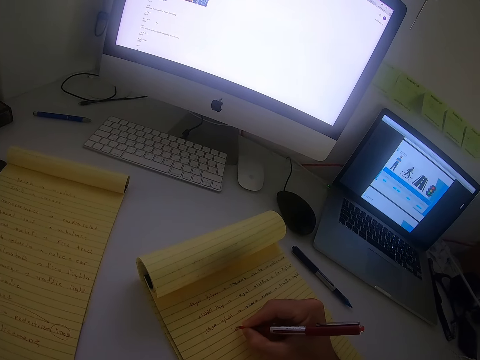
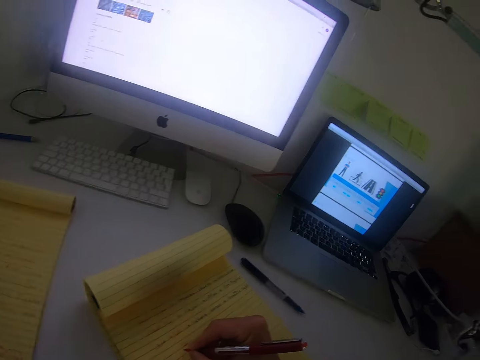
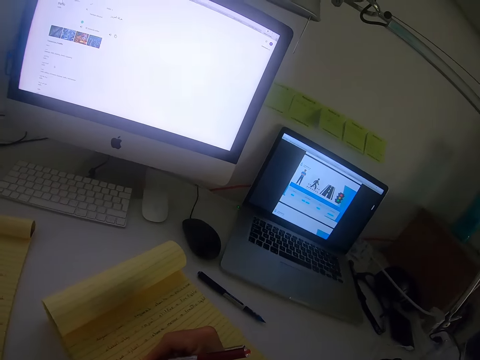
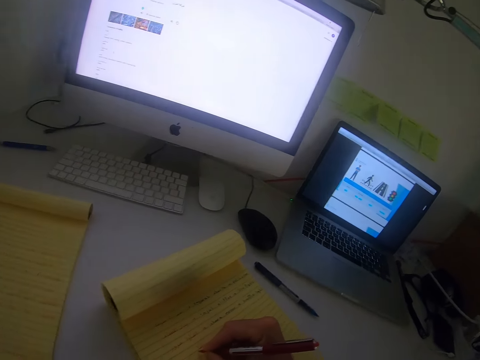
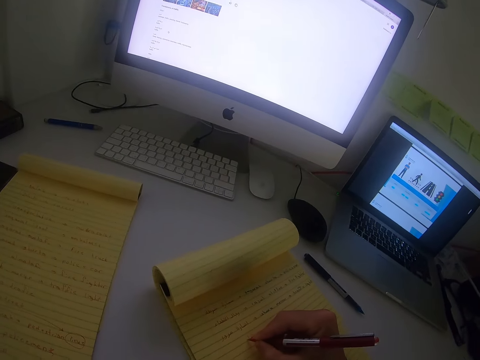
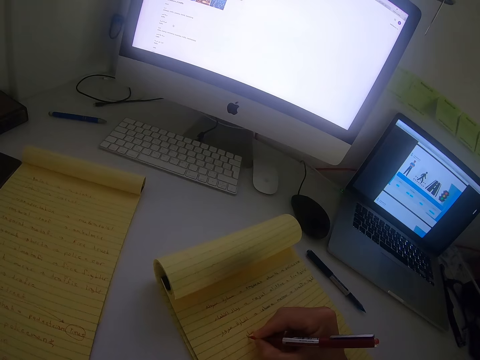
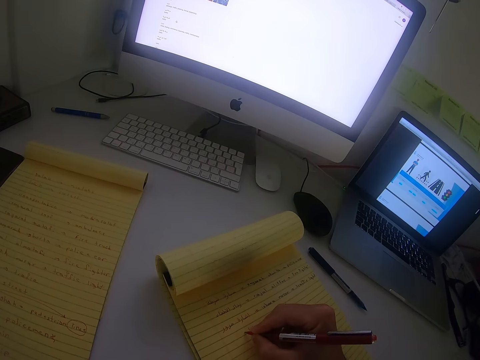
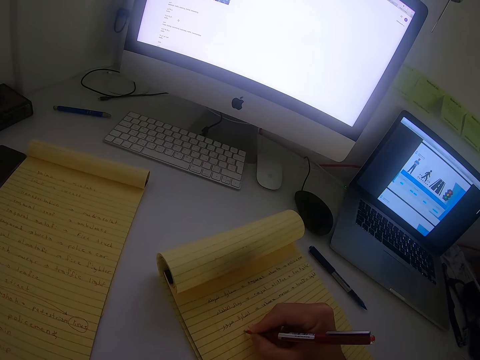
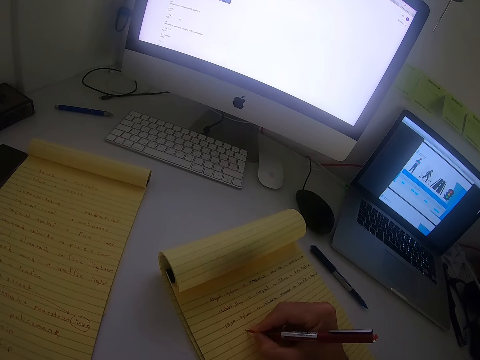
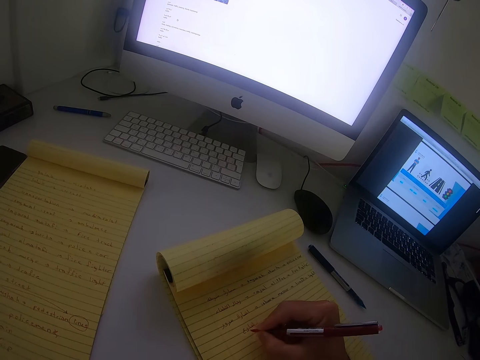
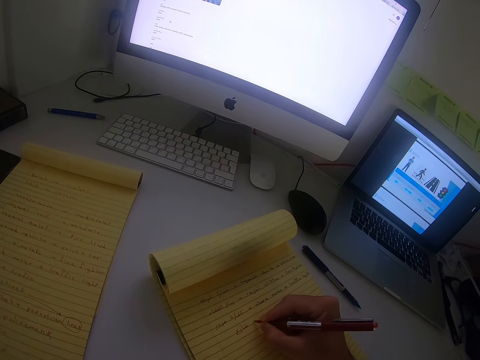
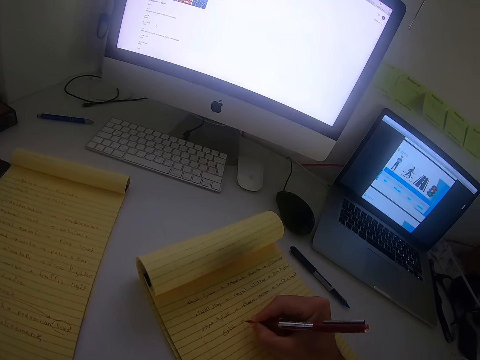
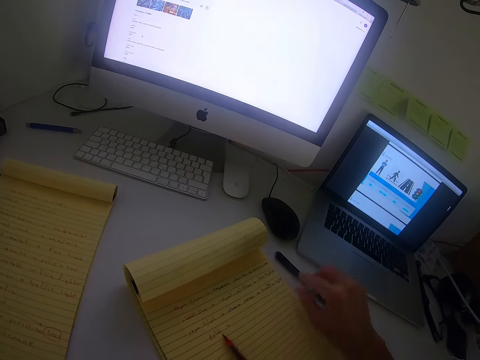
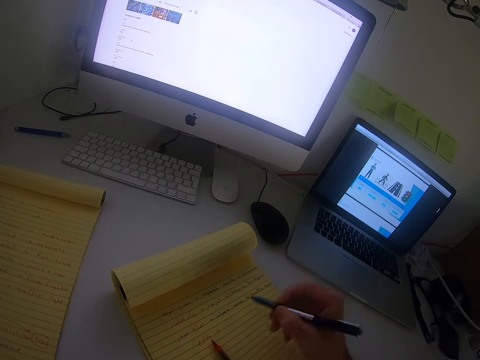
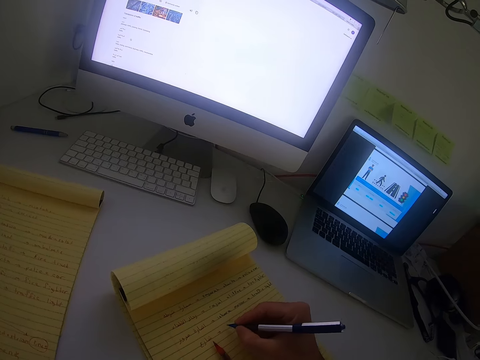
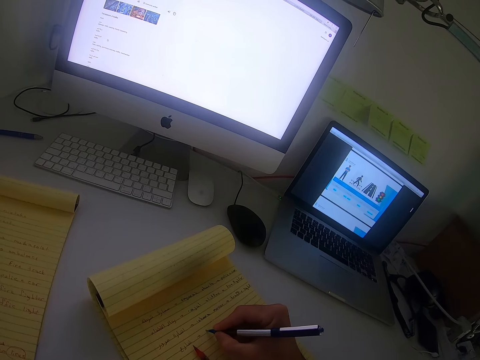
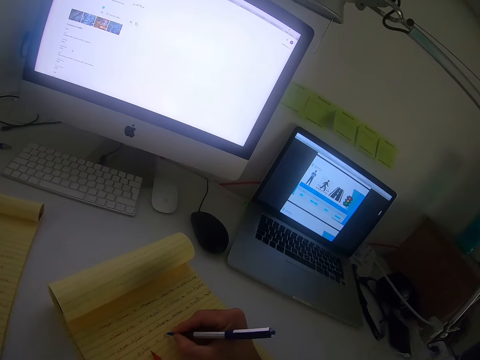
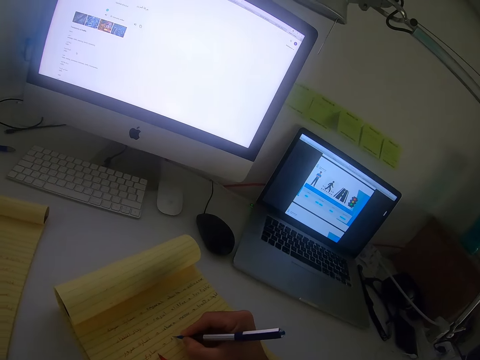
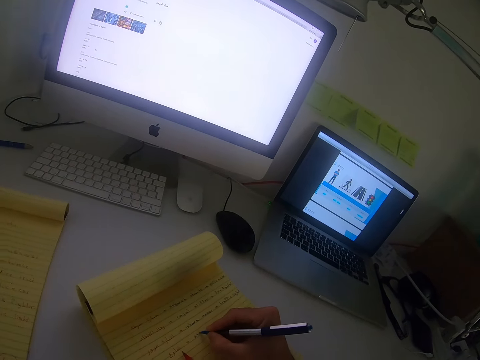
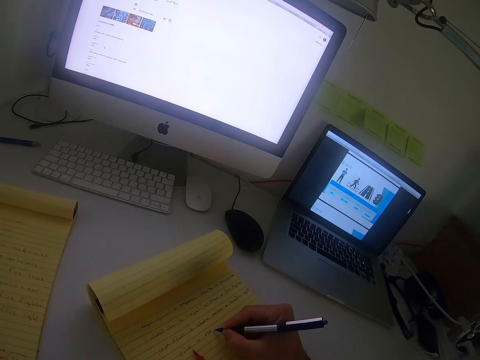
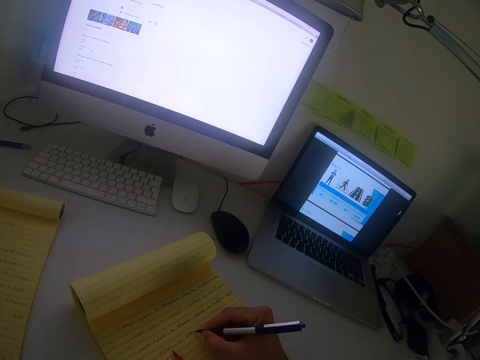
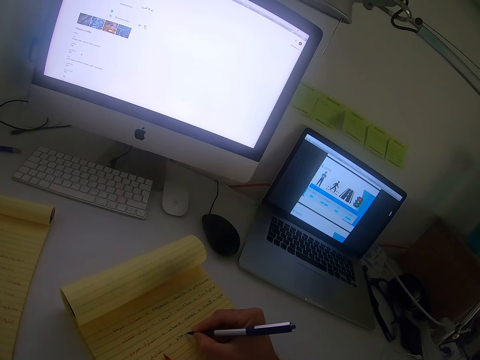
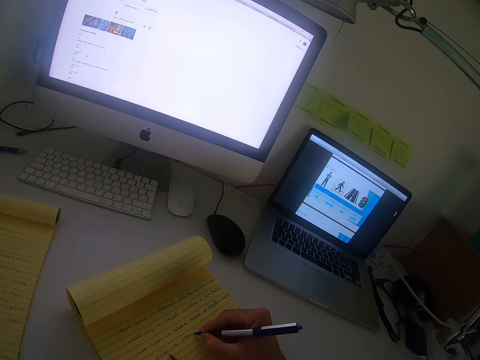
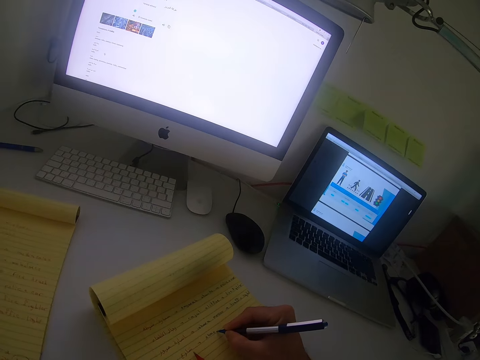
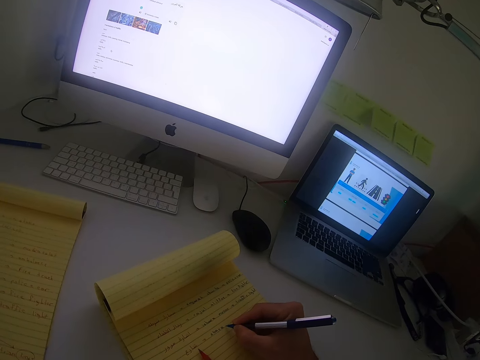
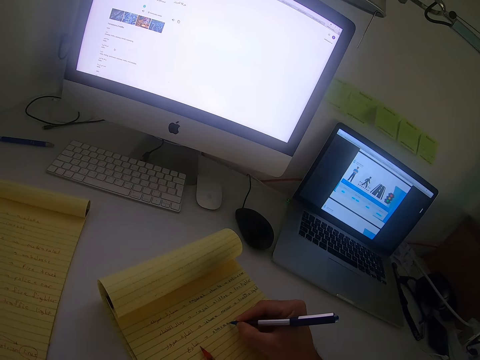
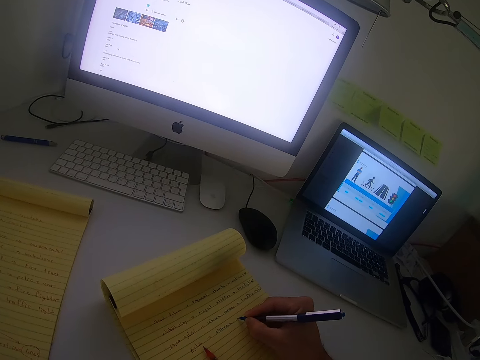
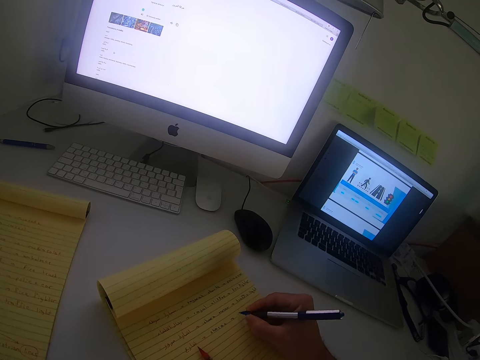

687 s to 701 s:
The camera wearer glances at the laptop. They write on the book with the red pen. They drop the red pen on the book. They grab the blue pen from the table. They glance at the laptop. They write on the book with the blue pen.

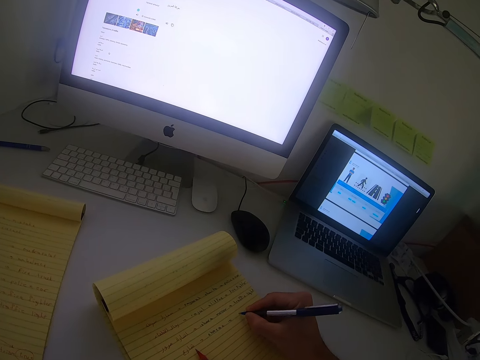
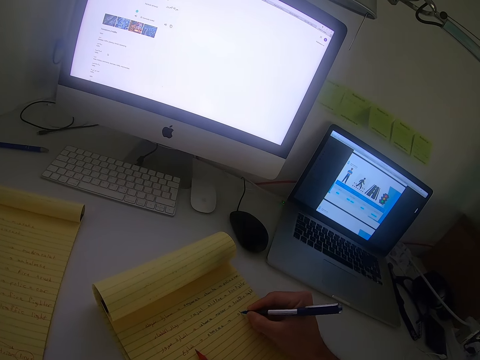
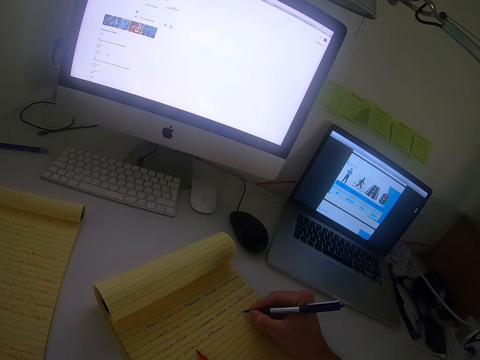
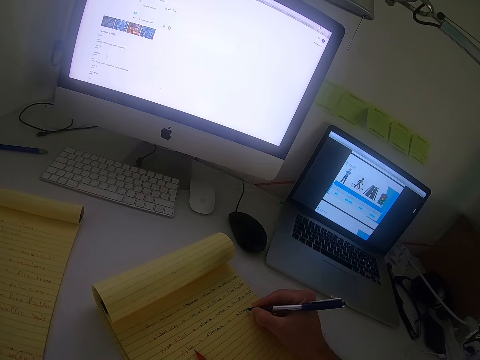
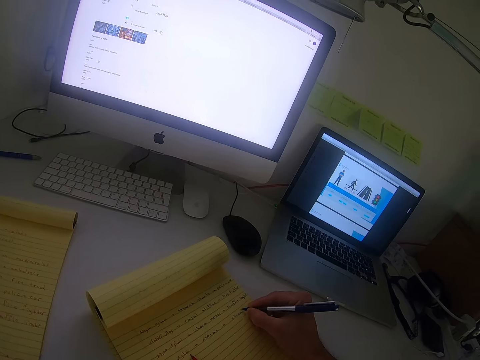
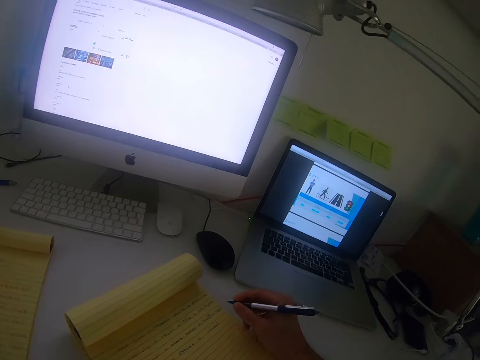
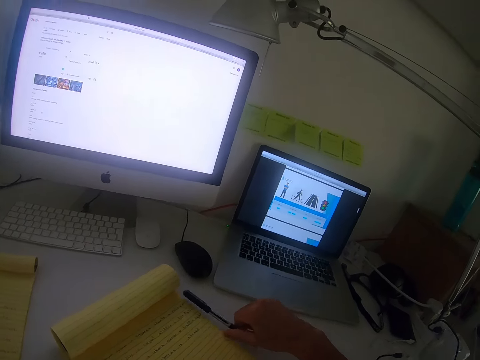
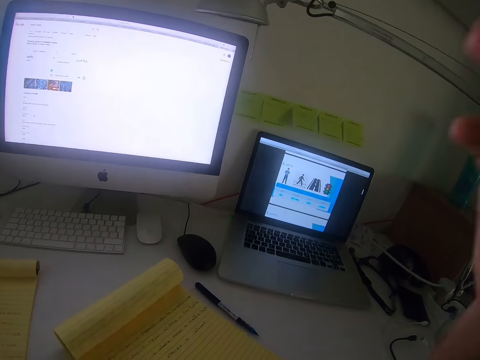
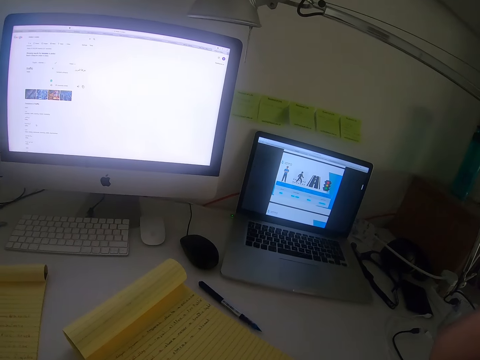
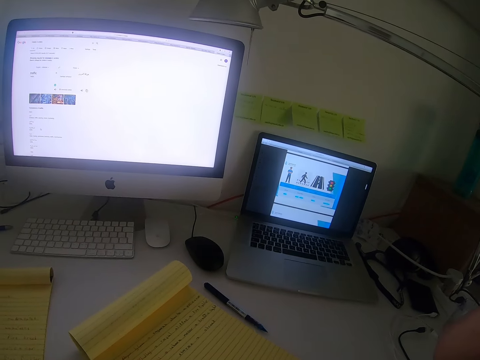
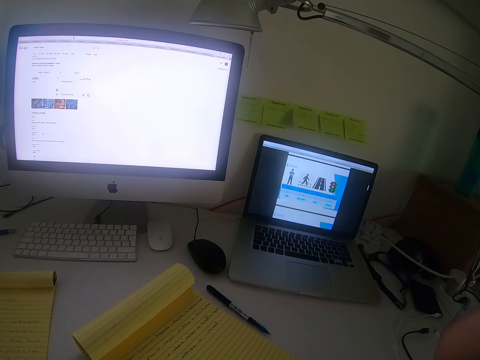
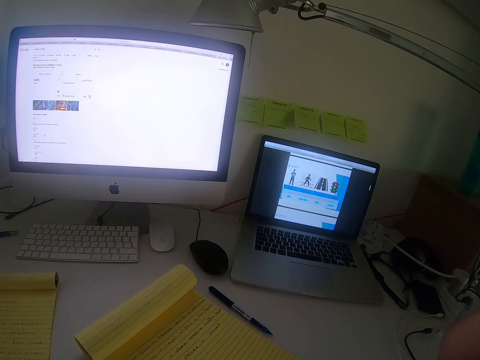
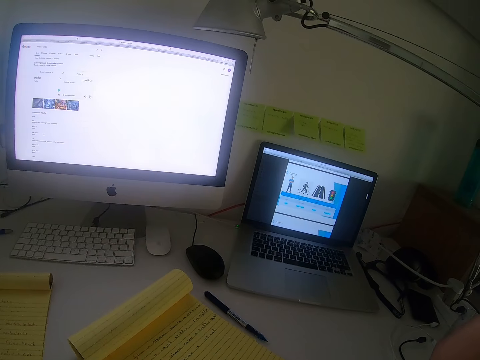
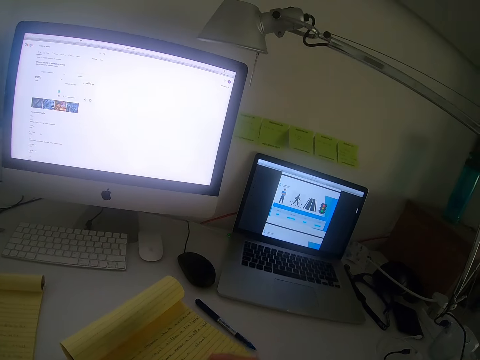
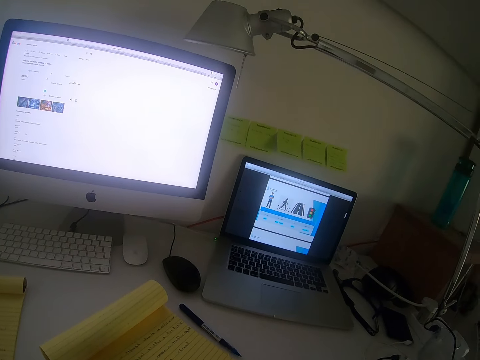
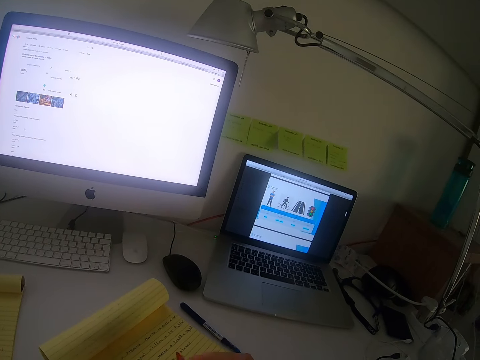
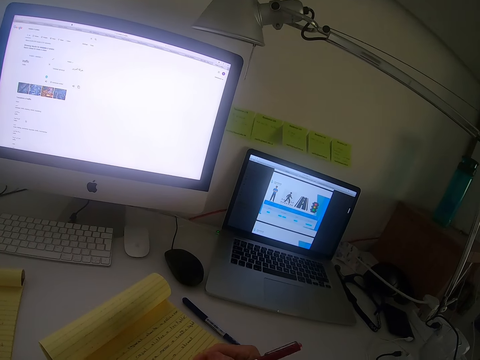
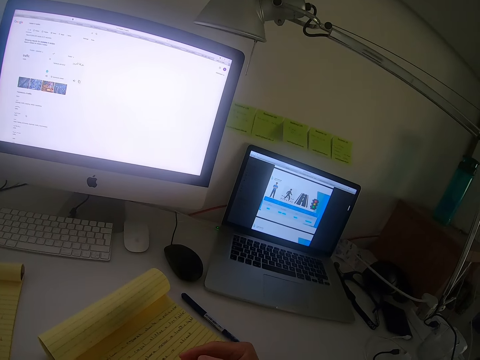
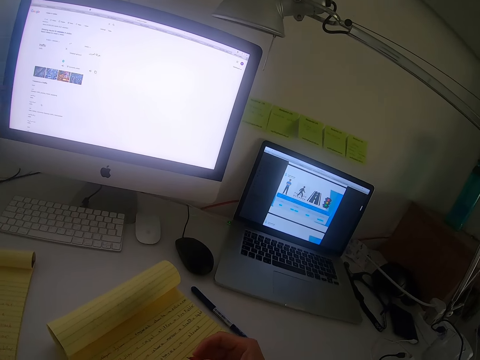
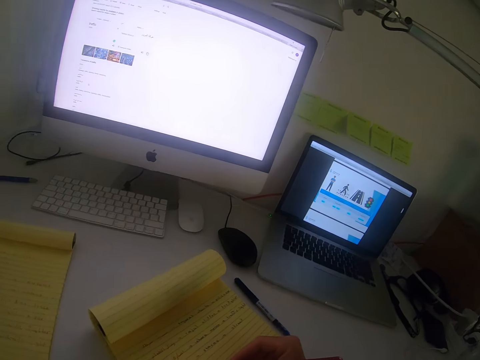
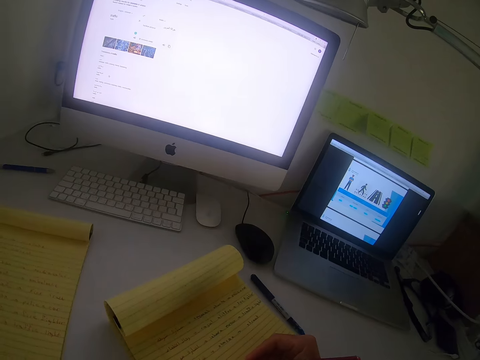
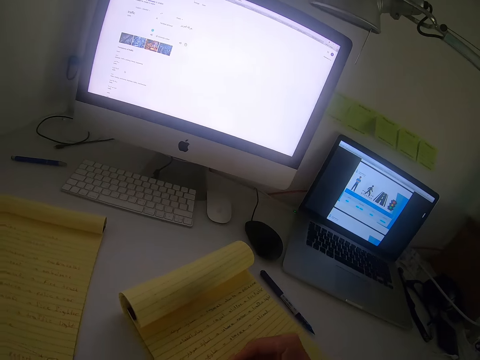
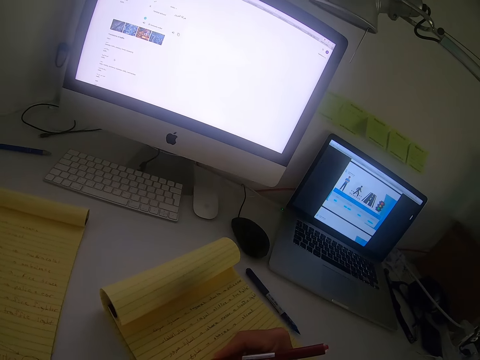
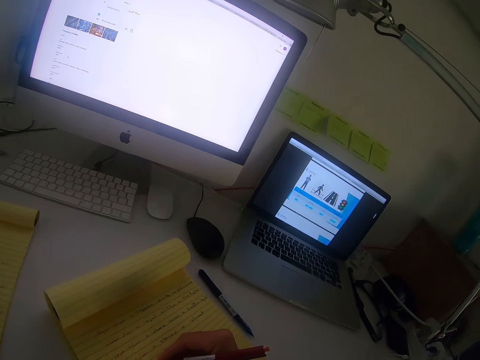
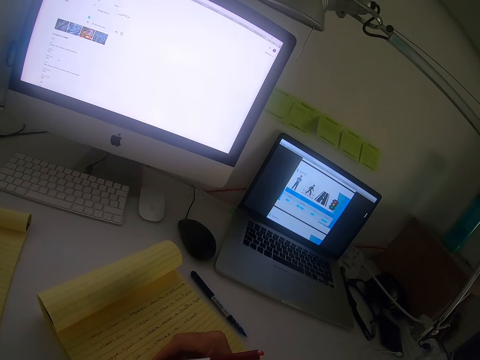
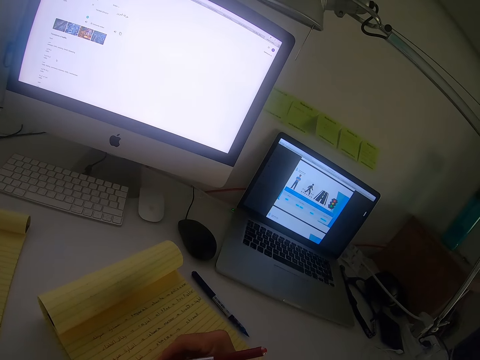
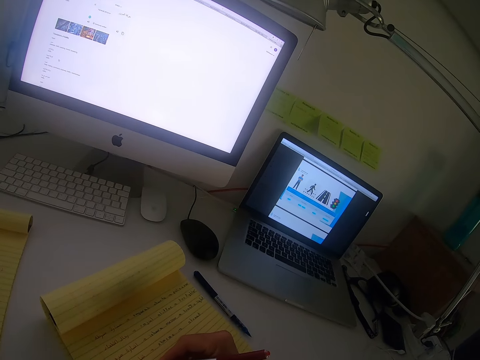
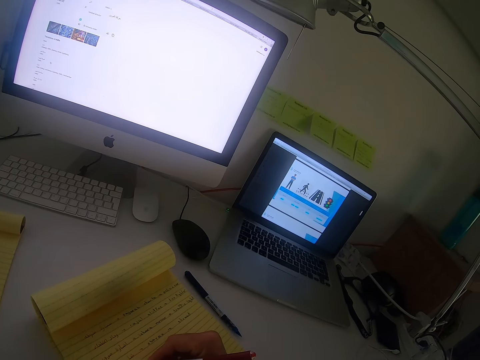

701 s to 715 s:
The camera wearer drops the blue pen on the table. They adjust the camera. They pick up the red pen. They write with the black pen. They glance at the laptop.
